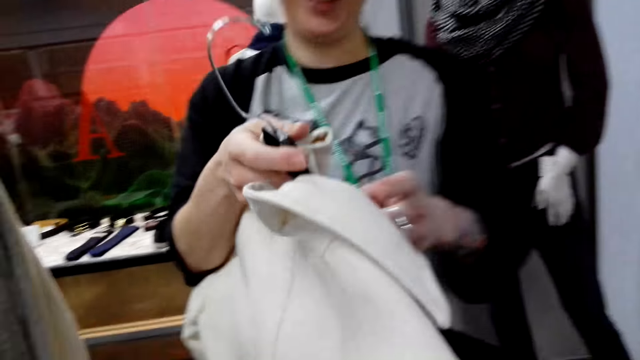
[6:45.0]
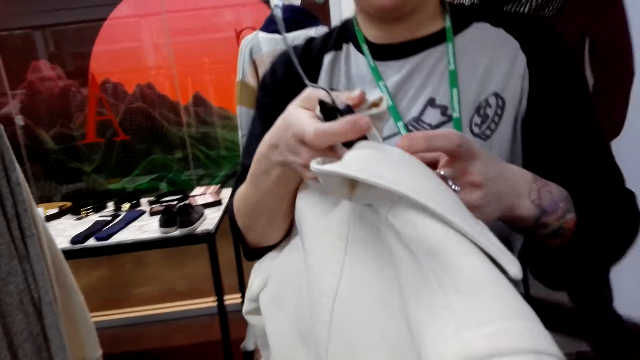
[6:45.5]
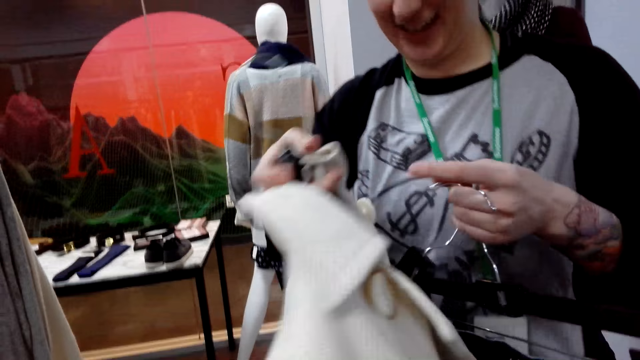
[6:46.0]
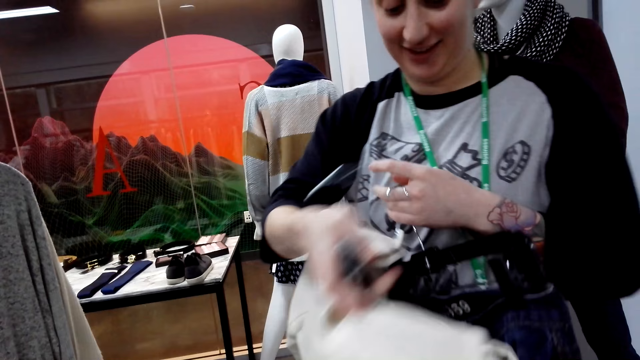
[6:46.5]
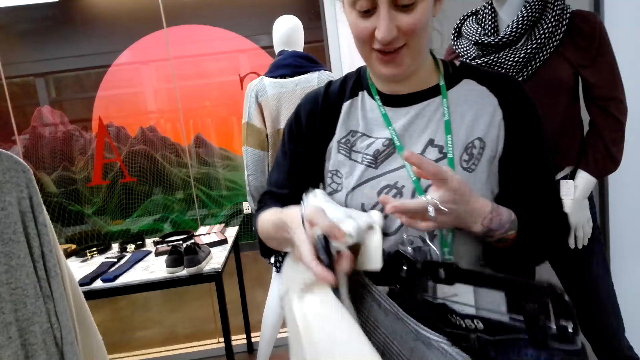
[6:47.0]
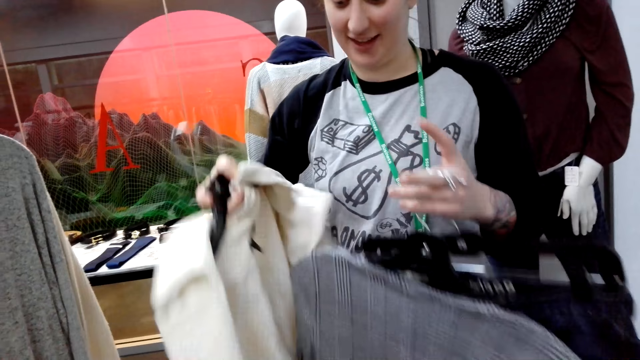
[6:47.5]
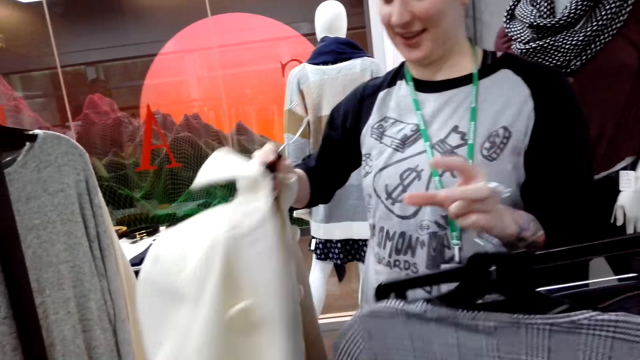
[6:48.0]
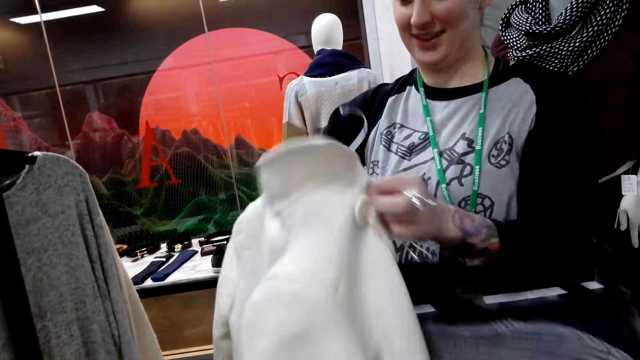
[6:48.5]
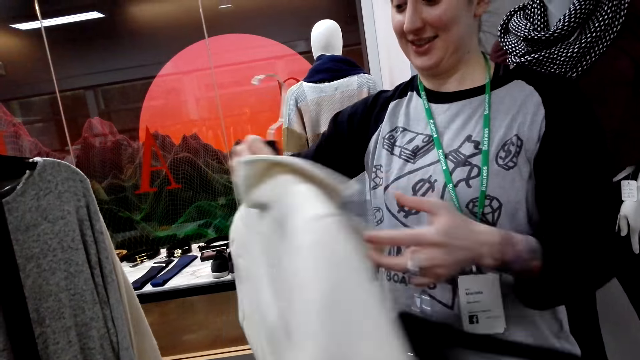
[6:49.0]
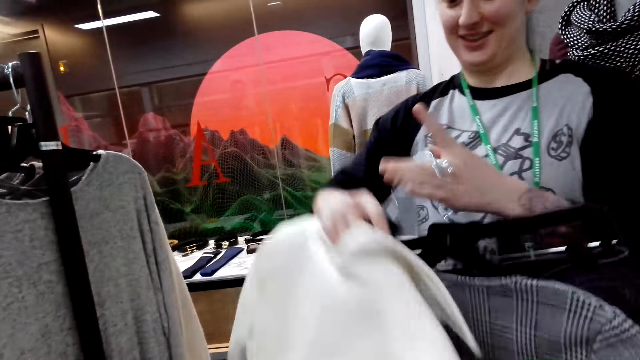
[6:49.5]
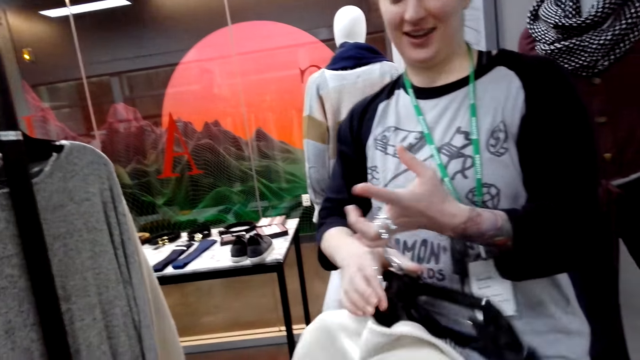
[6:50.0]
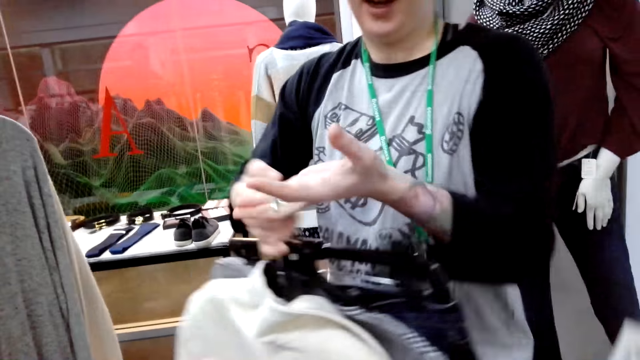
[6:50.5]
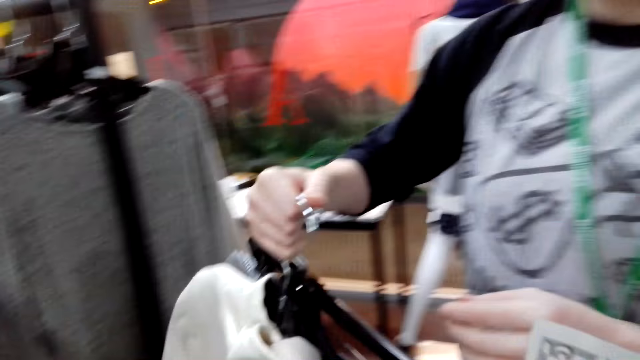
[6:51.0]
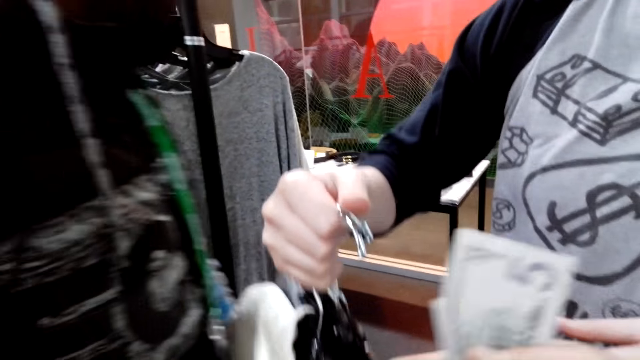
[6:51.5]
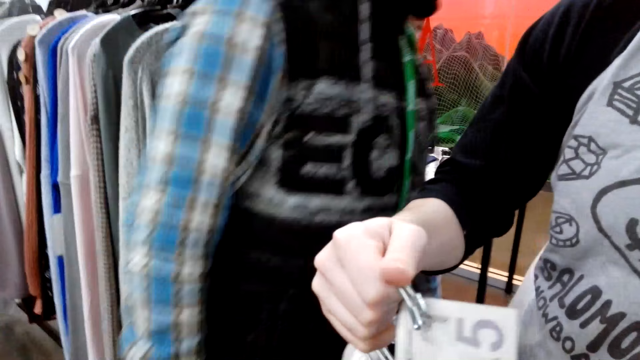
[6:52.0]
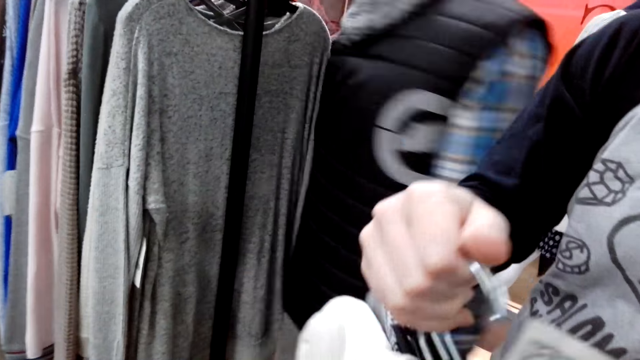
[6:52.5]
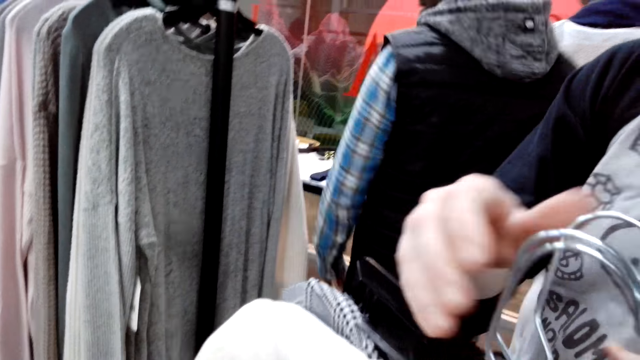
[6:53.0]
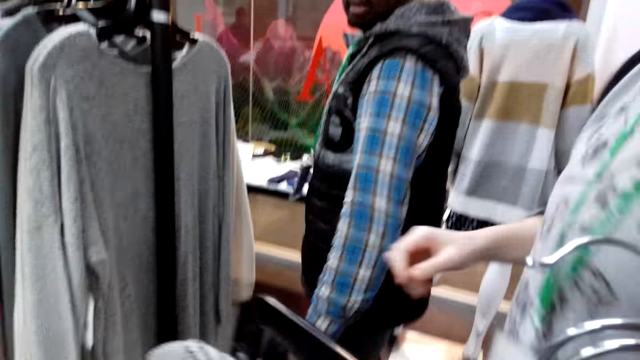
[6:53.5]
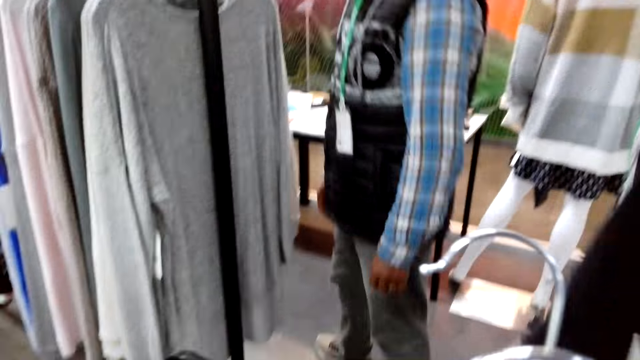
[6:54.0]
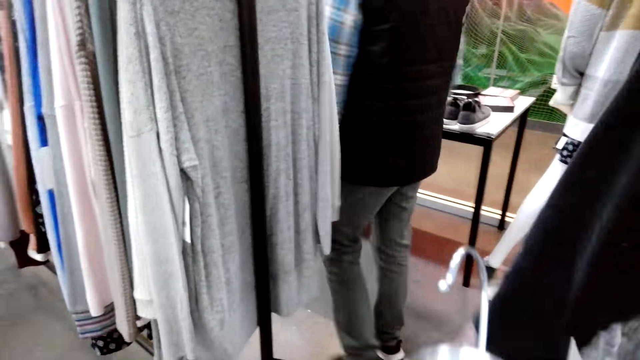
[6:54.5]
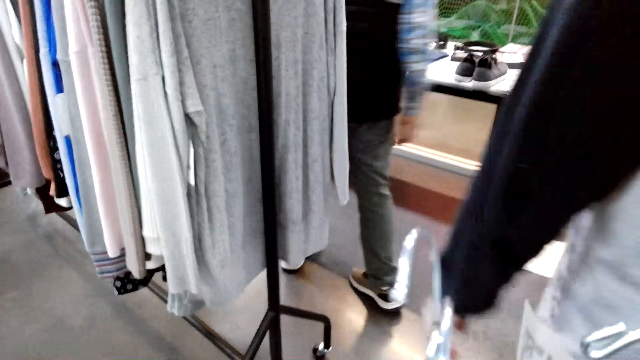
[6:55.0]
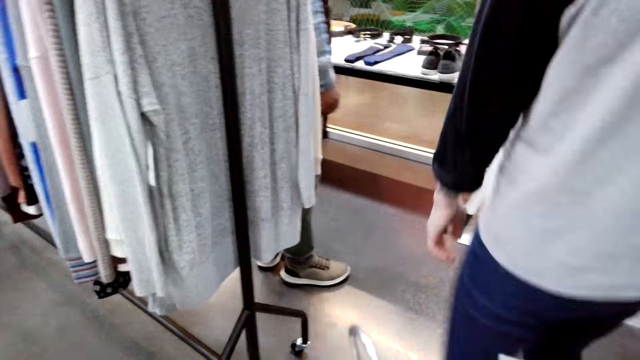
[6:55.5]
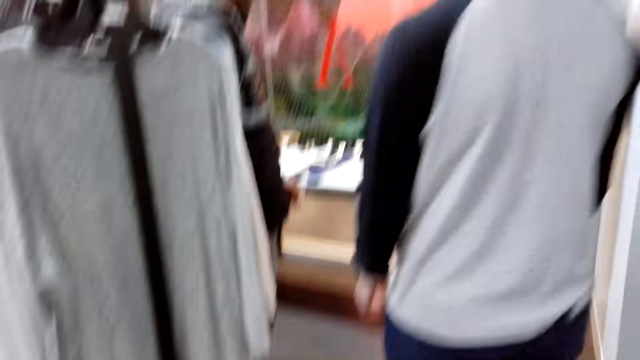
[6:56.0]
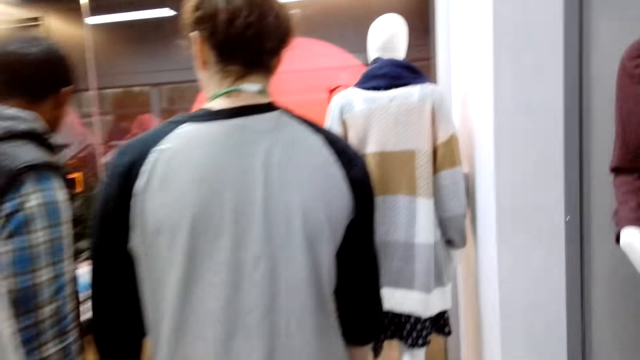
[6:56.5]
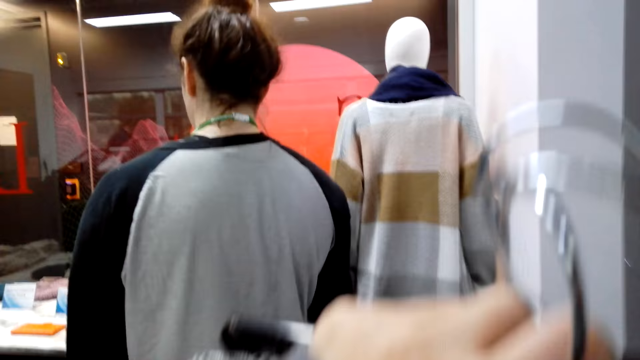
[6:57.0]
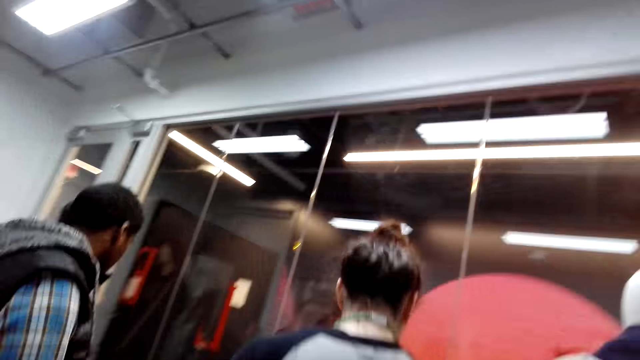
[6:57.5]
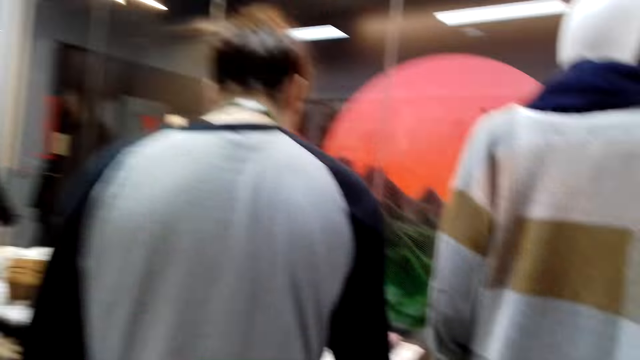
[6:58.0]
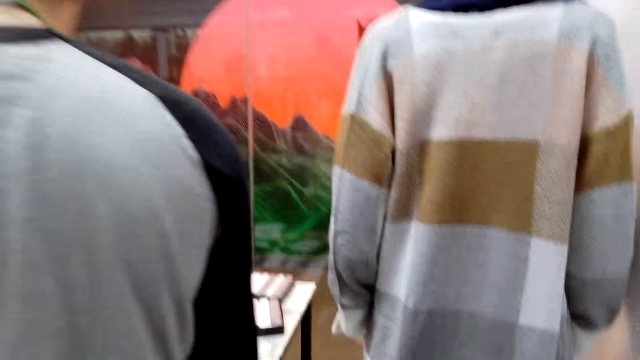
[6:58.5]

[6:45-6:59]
A lady holds apparel. She adjusts the coat. She holds the apparel. The camera wearer takes the apparel. A man walks around. A person hands a cloth to the camera wearer. The lady walks around. The camera wearer walks around.

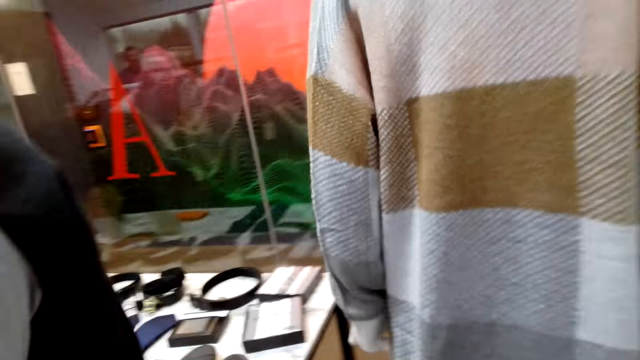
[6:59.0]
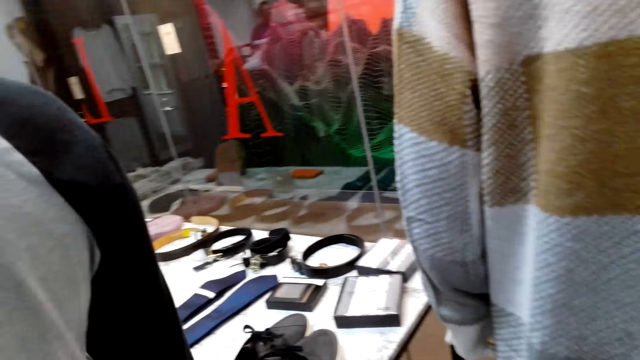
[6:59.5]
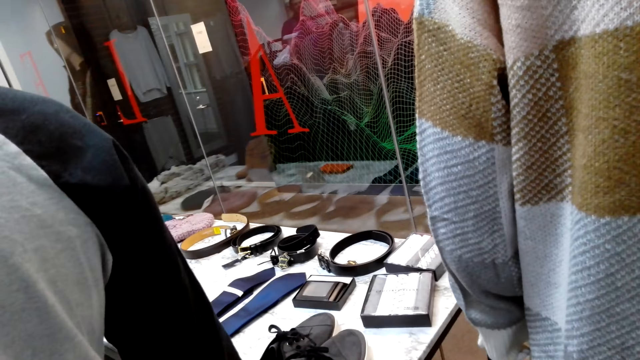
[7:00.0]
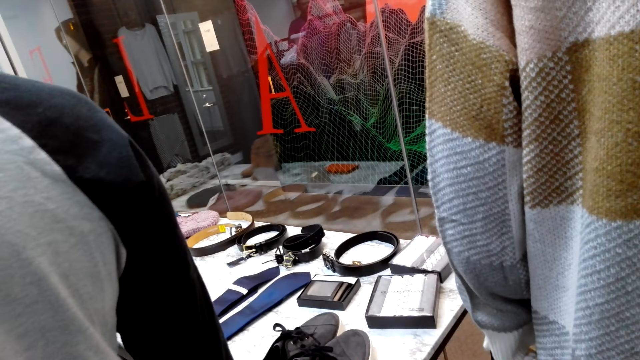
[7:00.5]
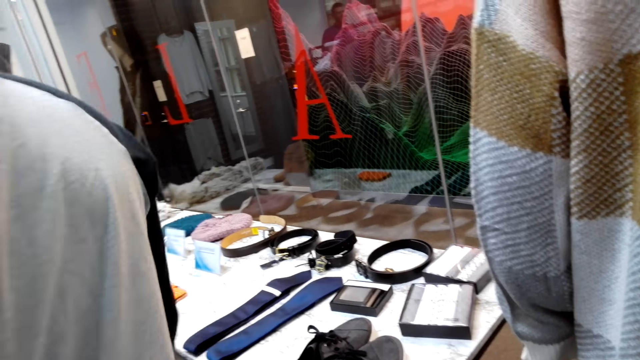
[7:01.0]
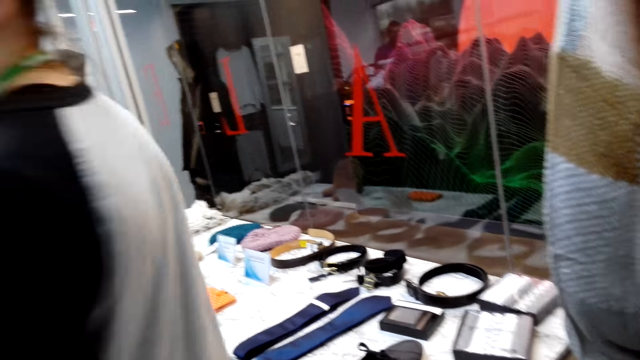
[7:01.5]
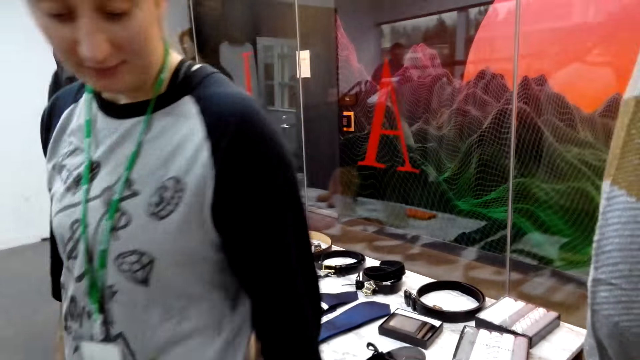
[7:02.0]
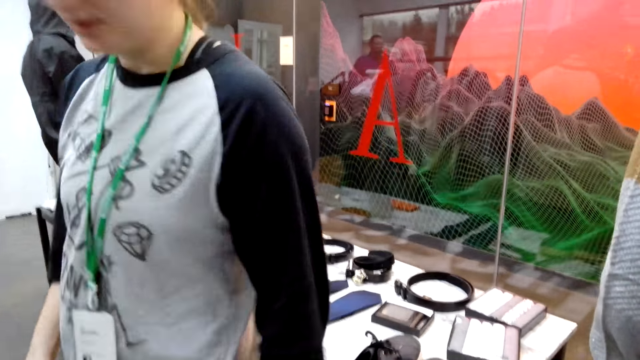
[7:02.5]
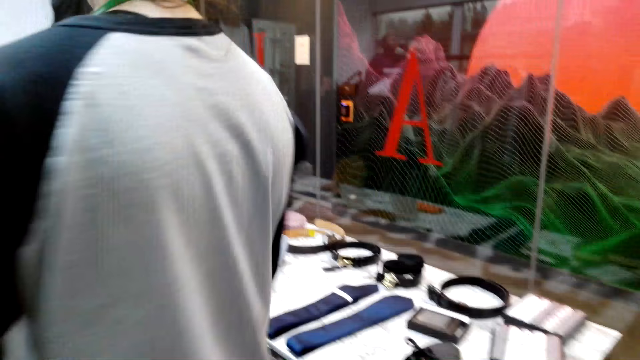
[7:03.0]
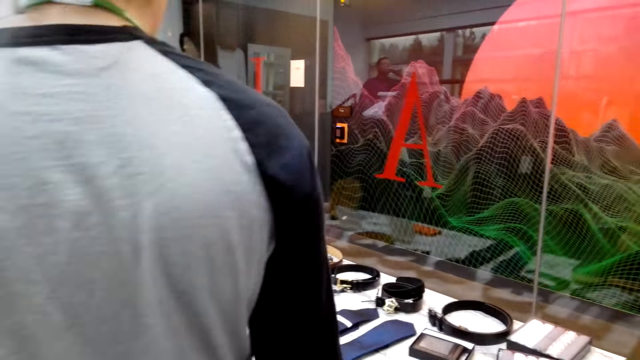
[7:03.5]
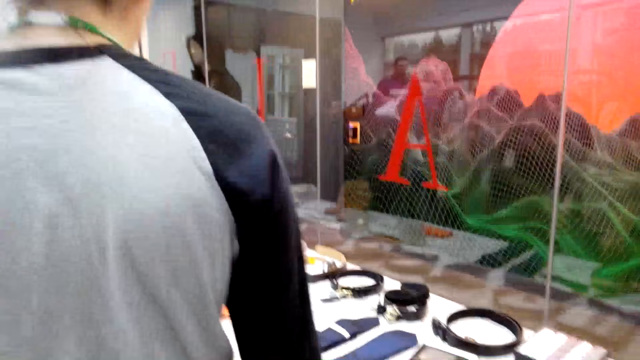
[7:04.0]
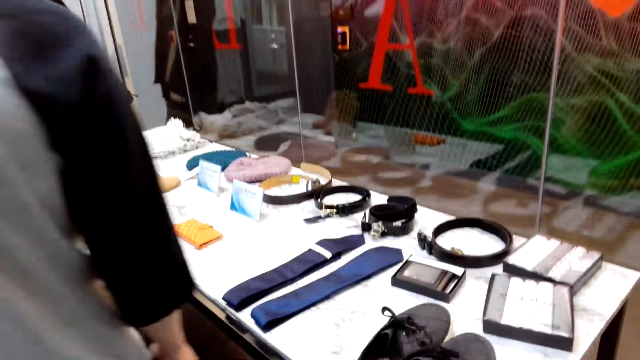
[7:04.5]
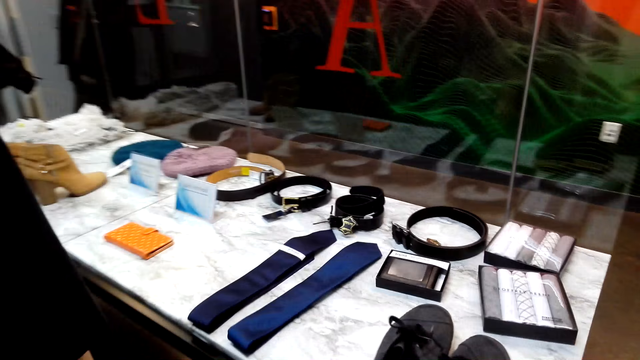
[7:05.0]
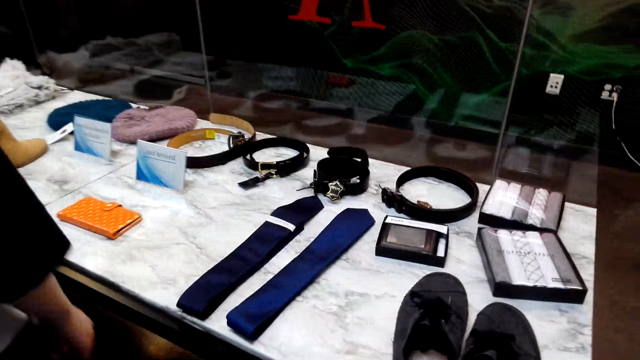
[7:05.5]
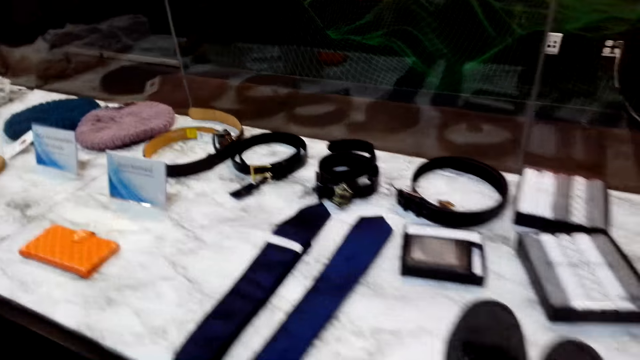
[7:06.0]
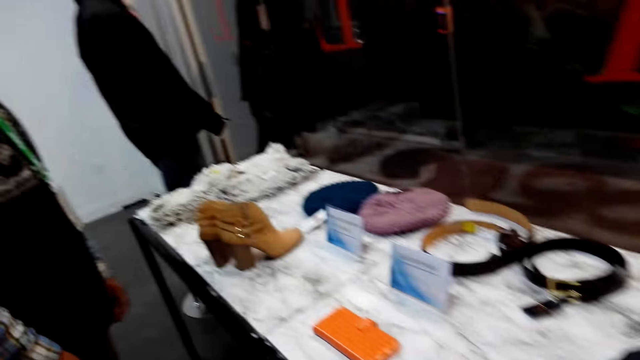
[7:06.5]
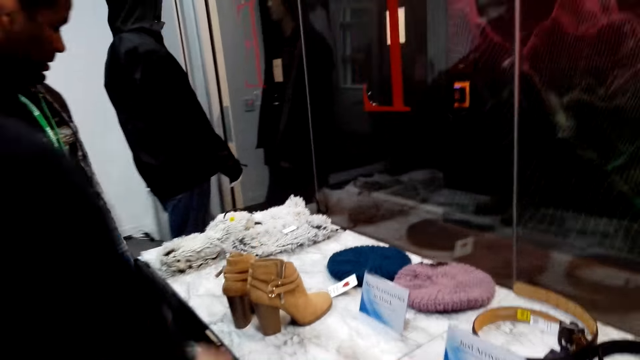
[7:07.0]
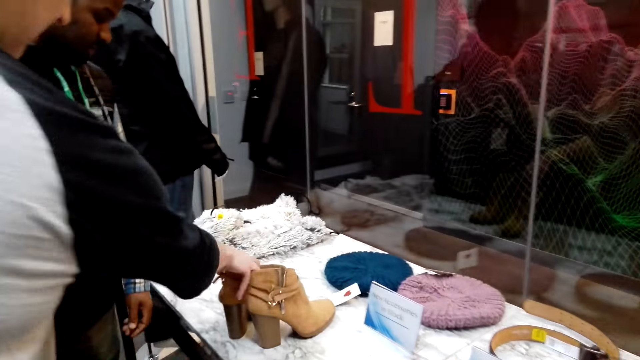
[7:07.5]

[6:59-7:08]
The camera wearer interacts with a person.
